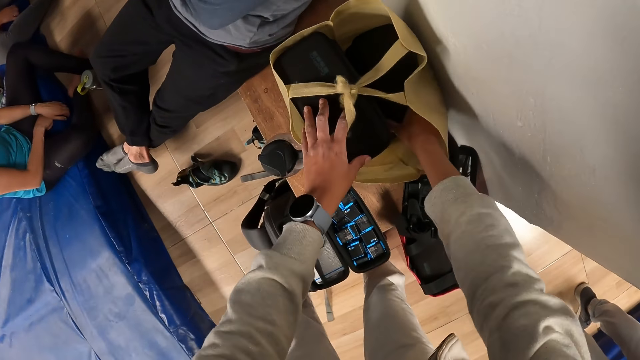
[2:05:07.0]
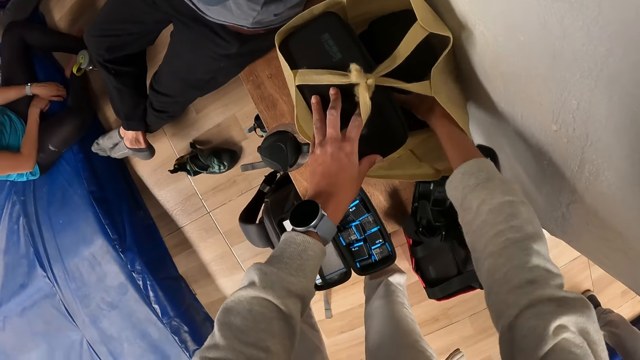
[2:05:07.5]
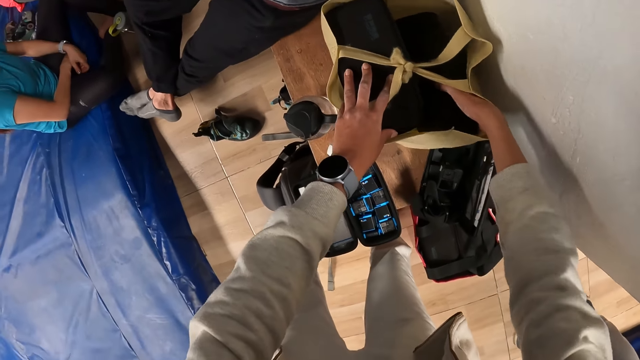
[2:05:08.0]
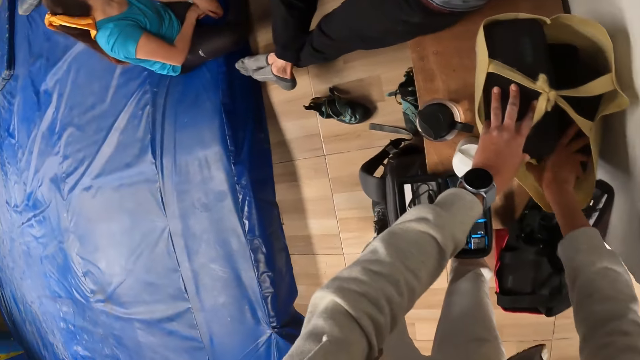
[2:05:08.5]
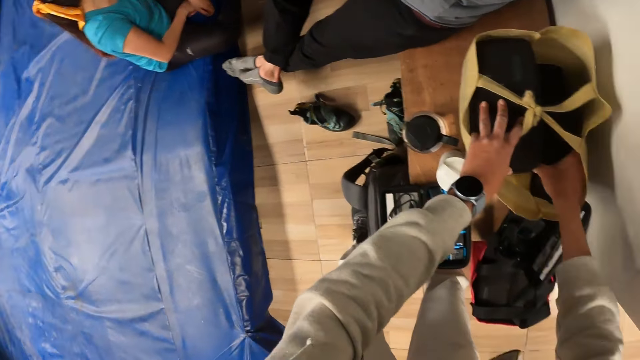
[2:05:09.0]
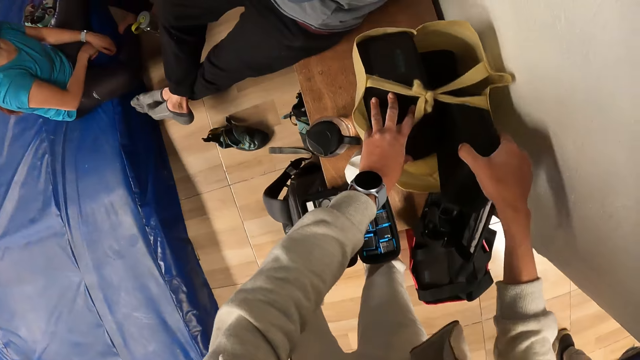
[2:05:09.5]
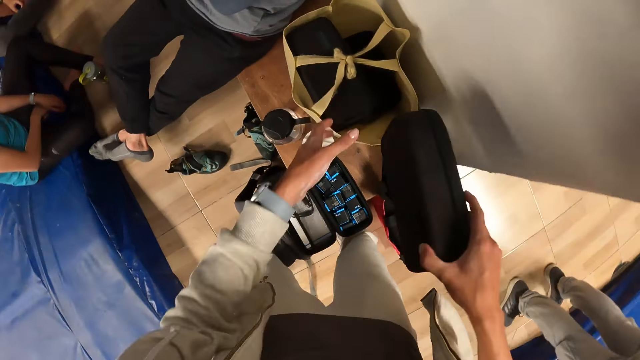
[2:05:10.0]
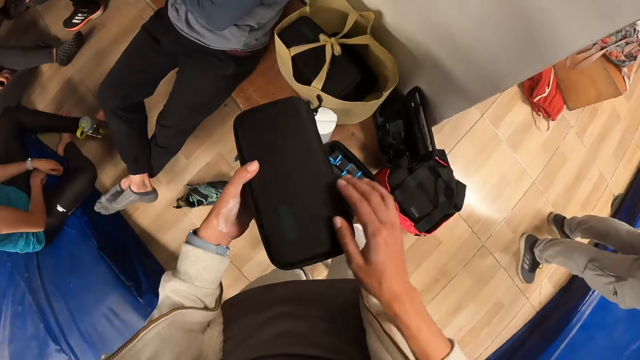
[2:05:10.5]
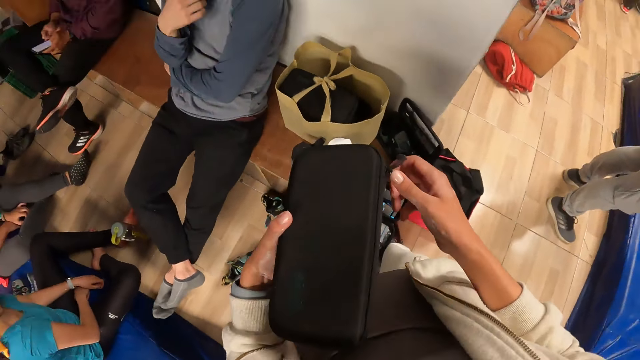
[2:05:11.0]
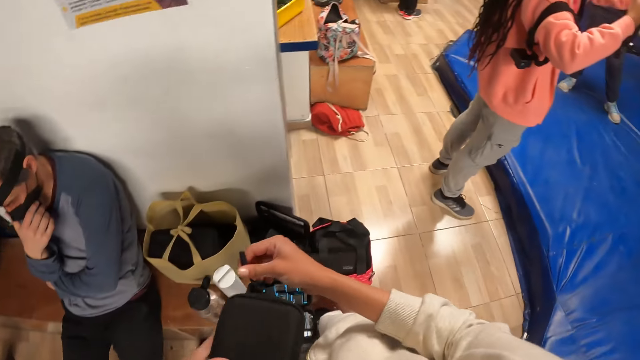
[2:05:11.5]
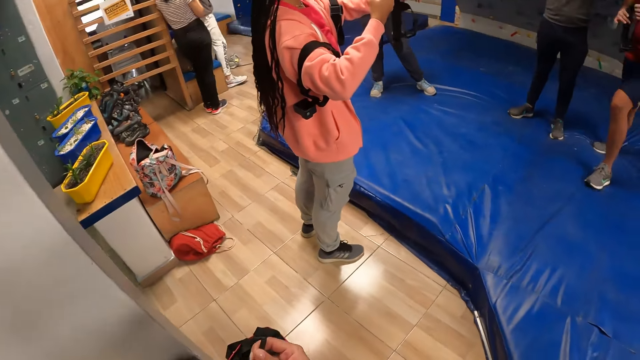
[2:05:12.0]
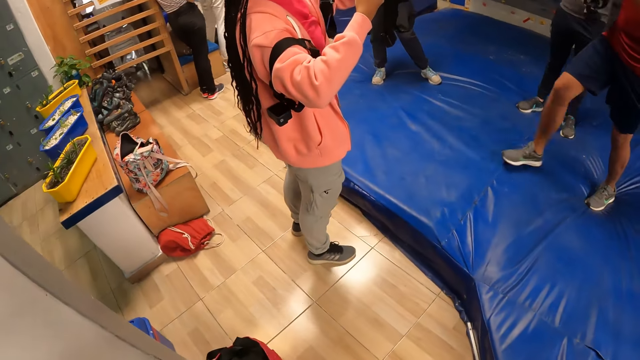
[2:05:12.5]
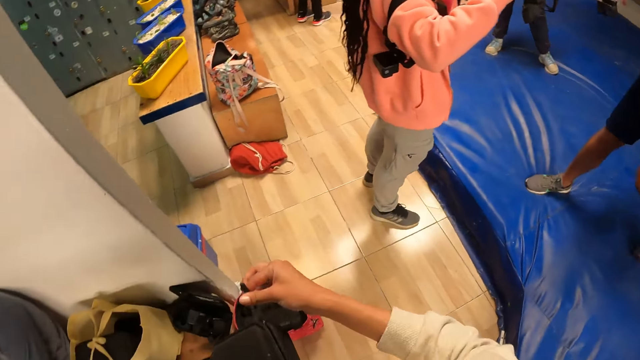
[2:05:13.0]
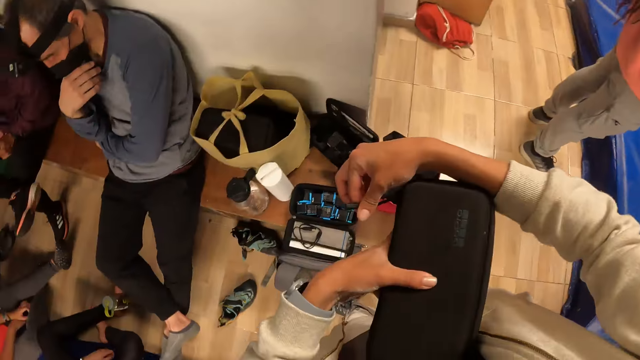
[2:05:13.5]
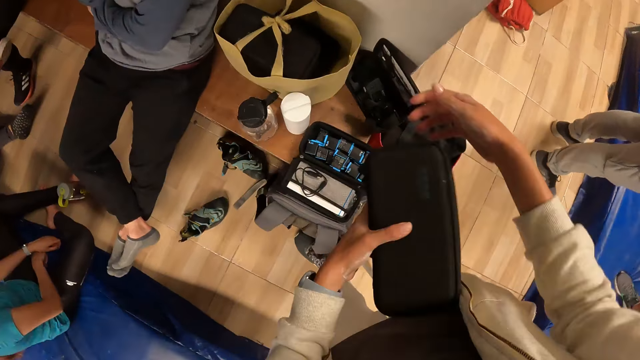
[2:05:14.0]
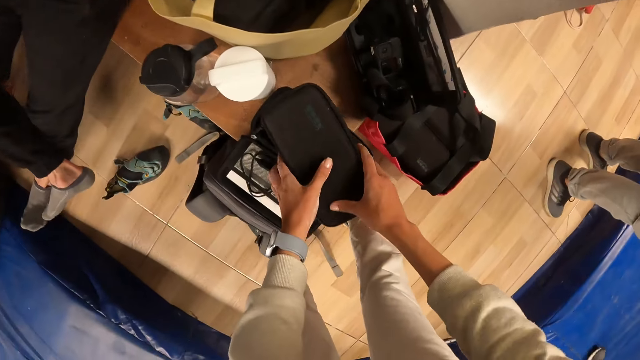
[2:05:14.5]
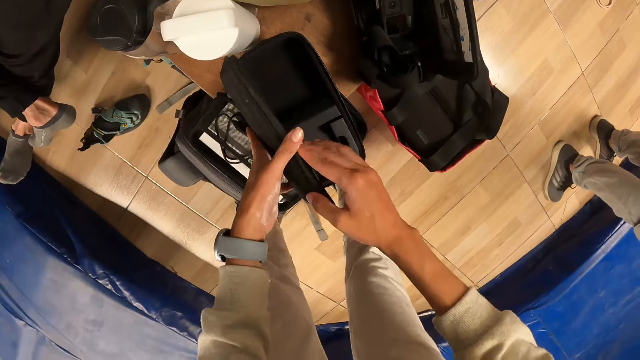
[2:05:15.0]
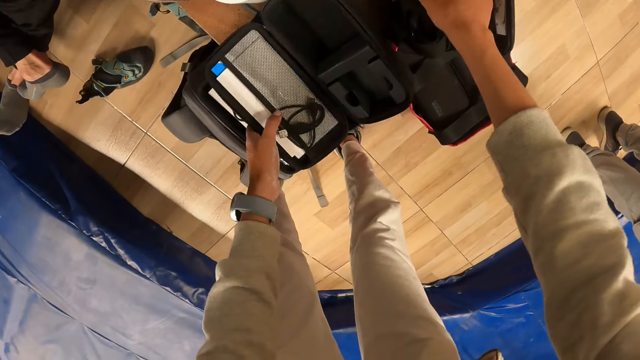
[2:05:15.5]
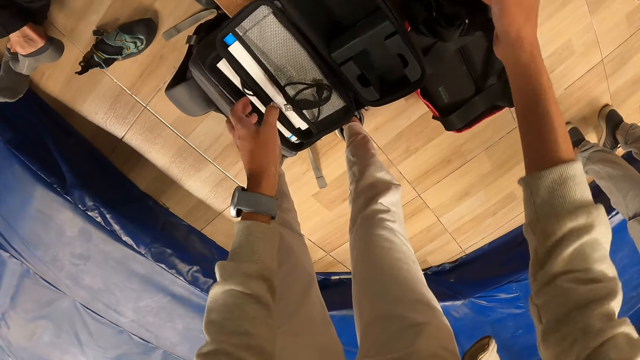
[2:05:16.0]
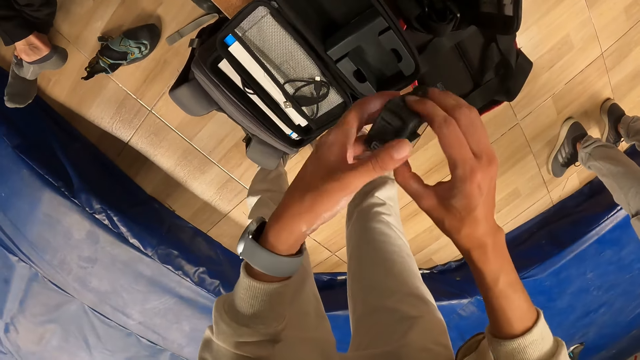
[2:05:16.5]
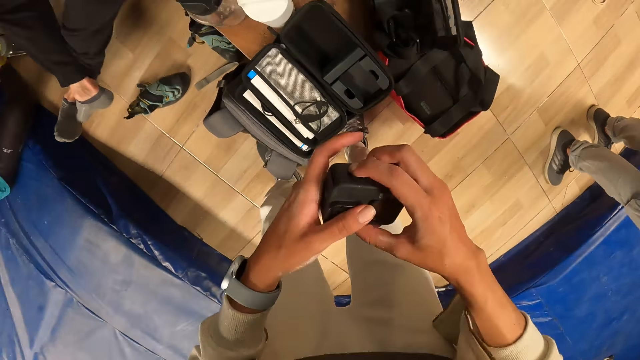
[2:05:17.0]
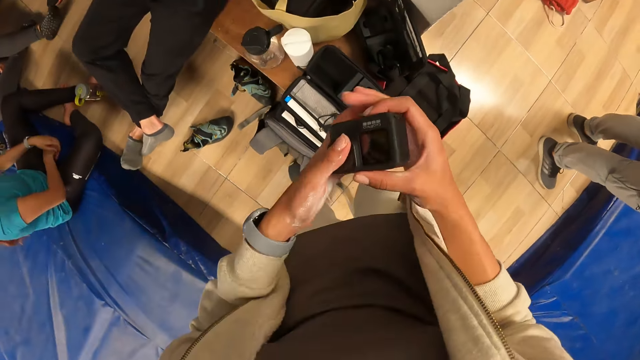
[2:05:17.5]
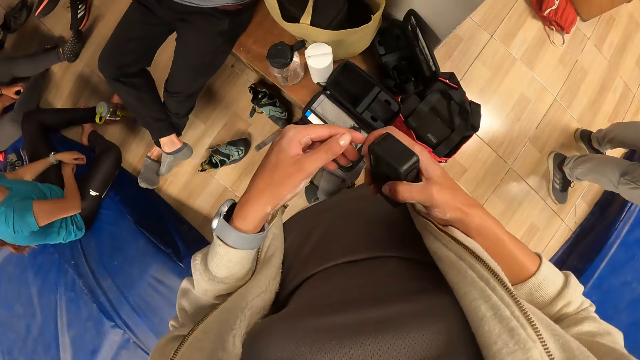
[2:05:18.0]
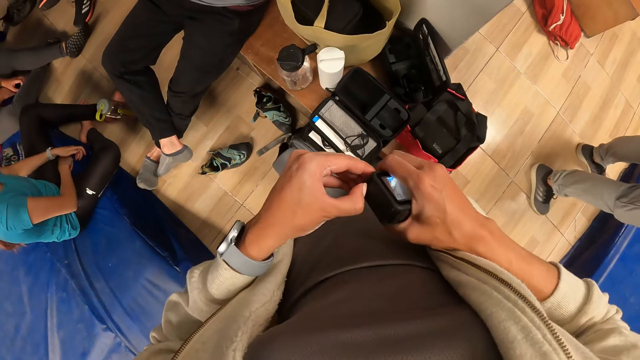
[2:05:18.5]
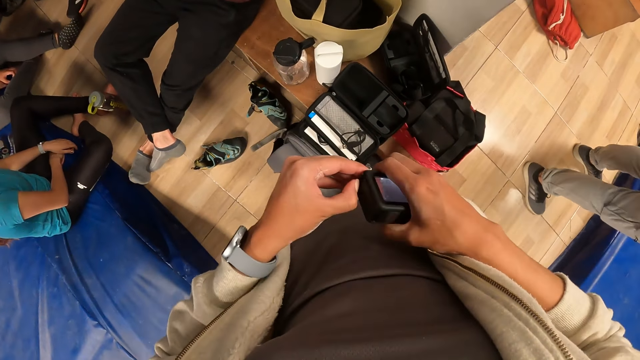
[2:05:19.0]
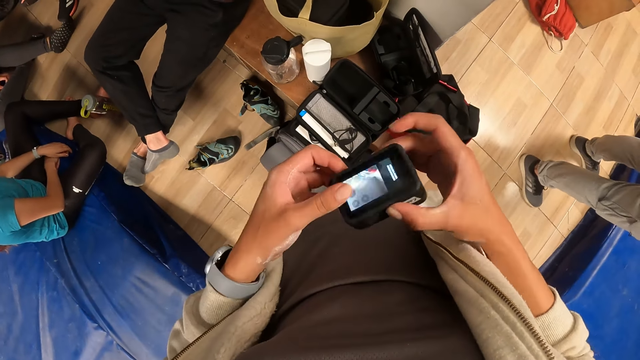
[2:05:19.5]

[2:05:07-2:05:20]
The camera wearer picks a pouch from the bag with his right hand. He passes the pouch to his left hand with his right hand. He unzips the pouch with his right hand. He looks around. He pulls the zip. He places the pouch on the bench with both hands. He opens the pouch with both hands. He picks a camera from the bench with his right hand. He rotates the camera.

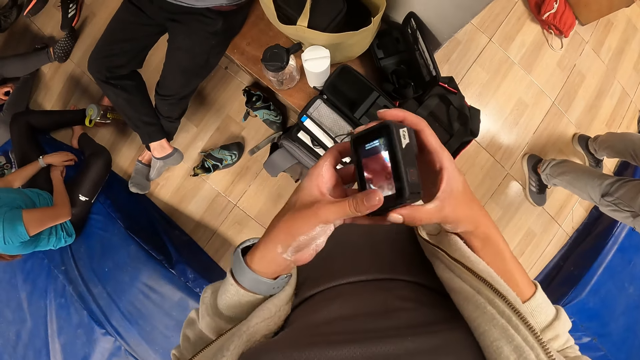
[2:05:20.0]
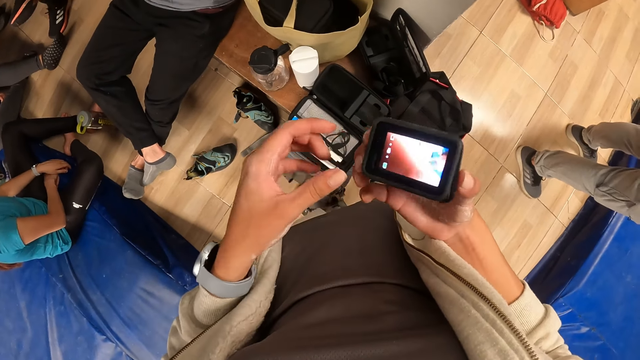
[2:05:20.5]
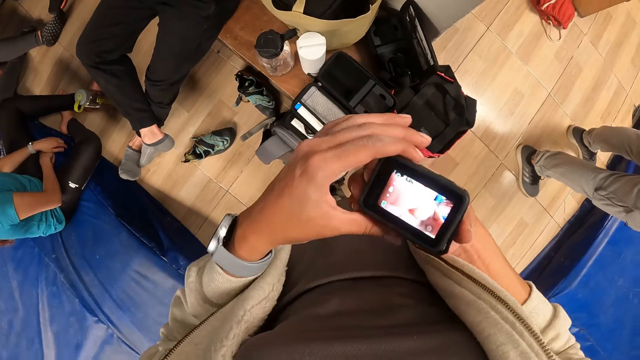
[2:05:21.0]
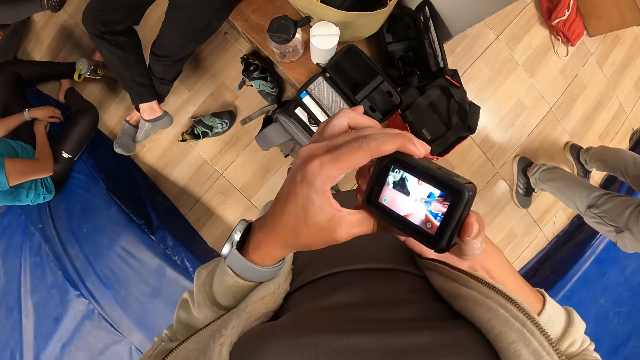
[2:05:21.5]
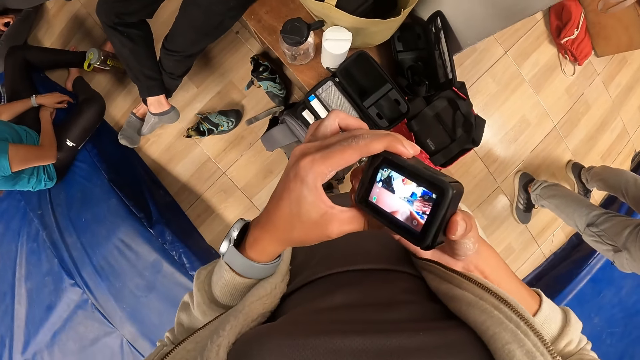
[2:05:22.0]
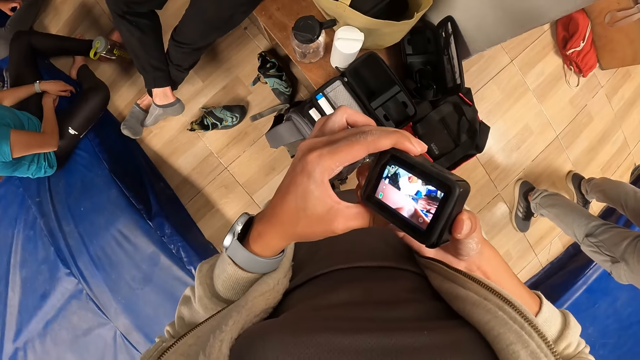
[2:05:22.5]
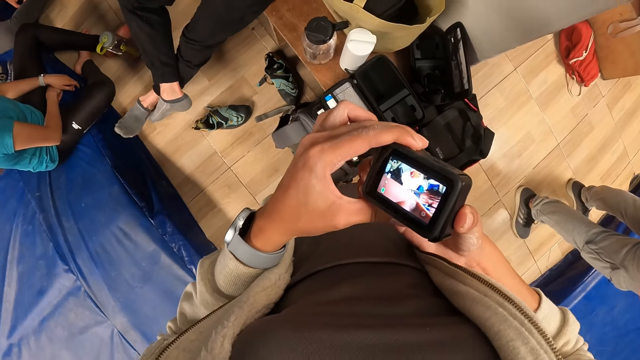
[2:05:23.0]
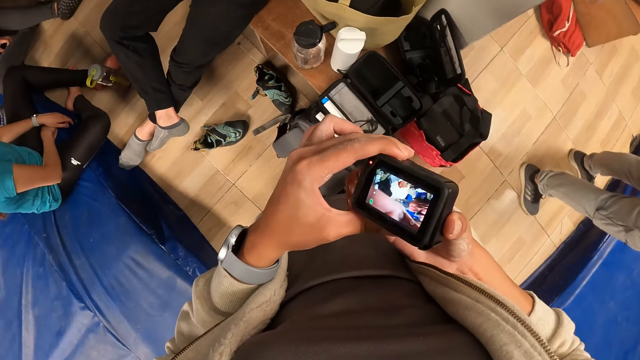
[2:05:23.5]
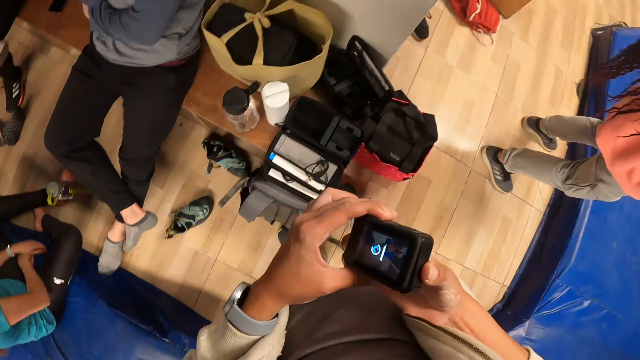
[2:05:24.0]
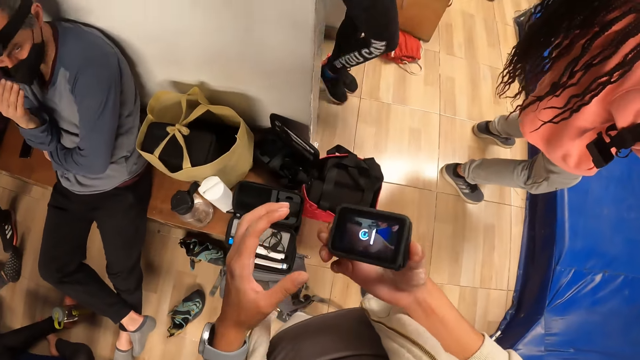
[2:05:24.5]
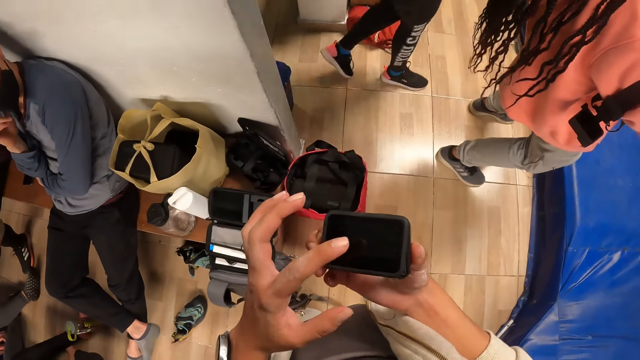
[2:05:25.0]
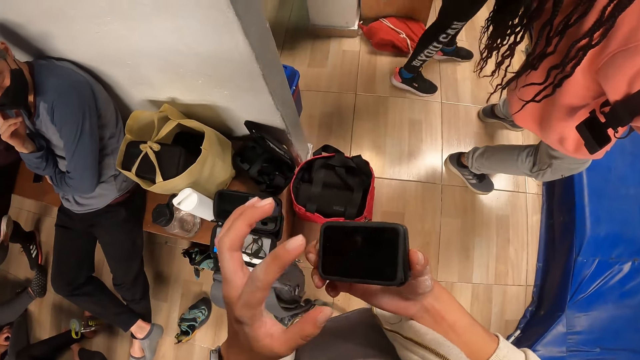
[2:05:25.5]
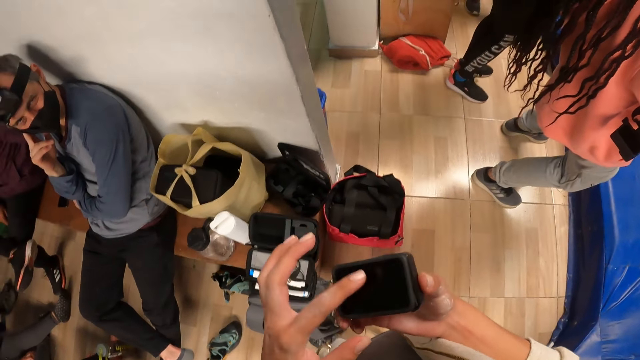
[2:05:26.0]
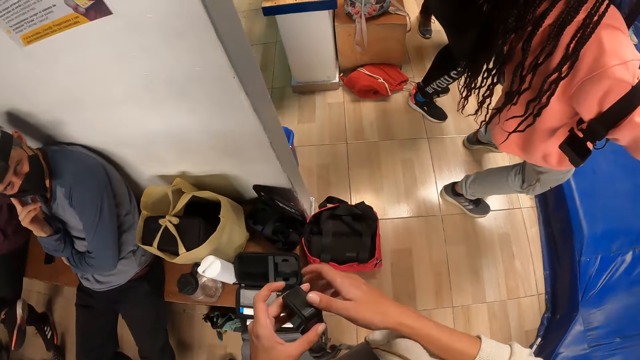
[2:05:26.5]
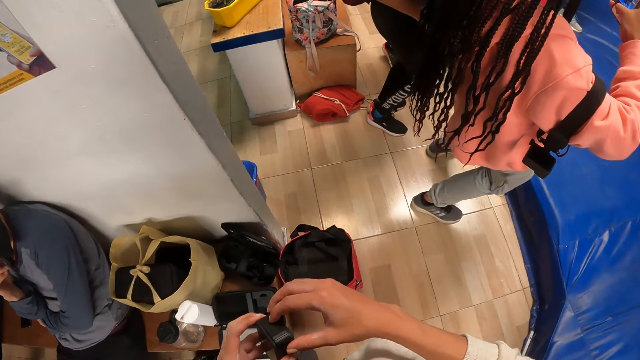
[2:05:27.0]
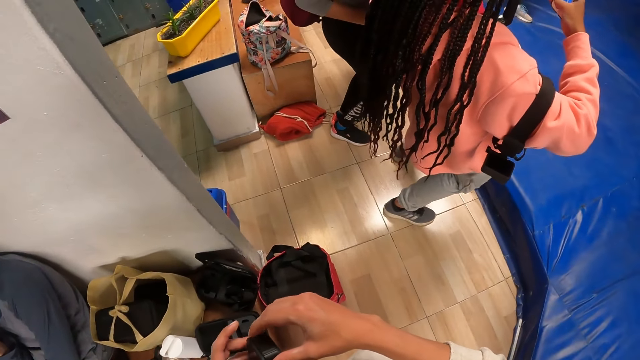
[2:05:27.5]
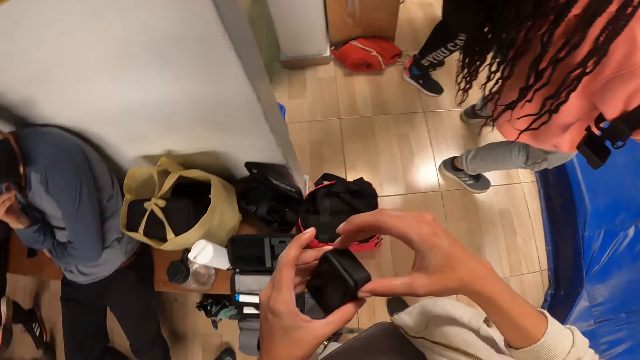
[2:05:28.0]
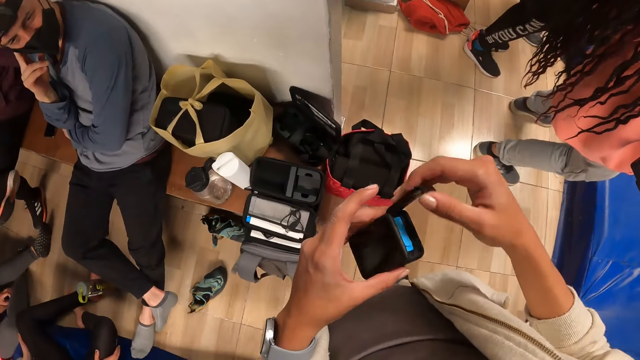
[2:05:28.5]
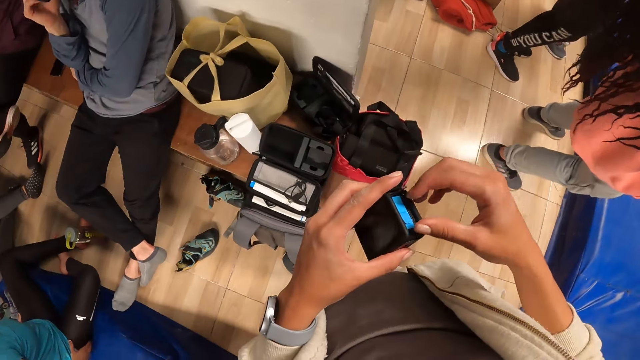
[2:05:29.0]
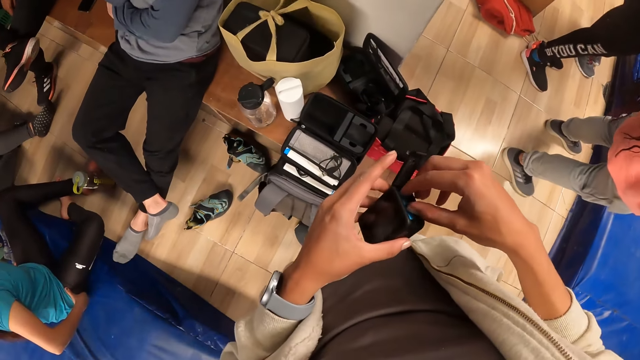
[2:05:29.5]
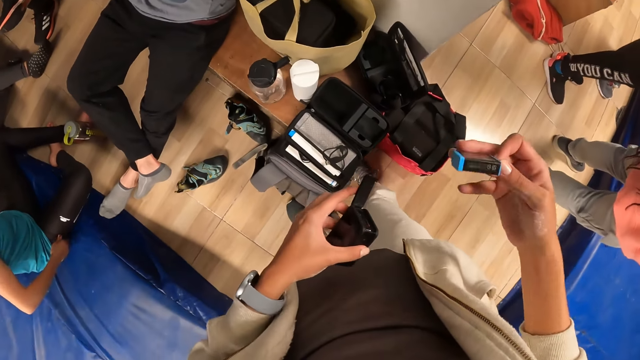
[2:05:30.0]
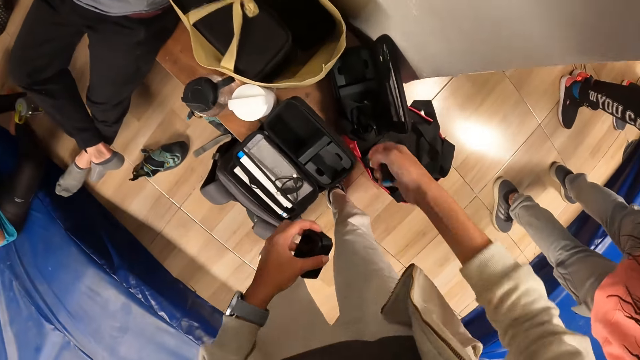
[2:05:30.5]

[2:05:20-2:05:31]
The camera wearer turns off the camera with his left hand. He stares at the camera. He opens the camera with his right hand. He removes a battery from the camera with his right hand. He drops something.
